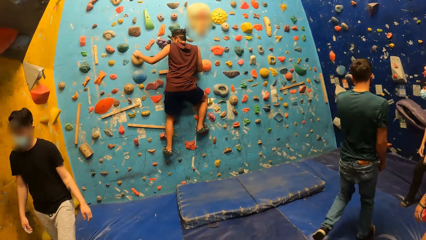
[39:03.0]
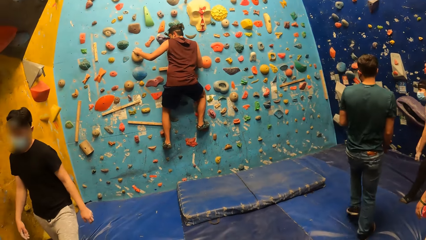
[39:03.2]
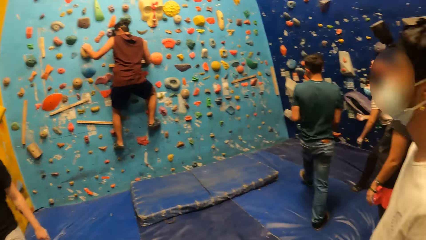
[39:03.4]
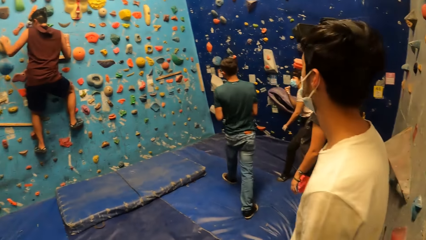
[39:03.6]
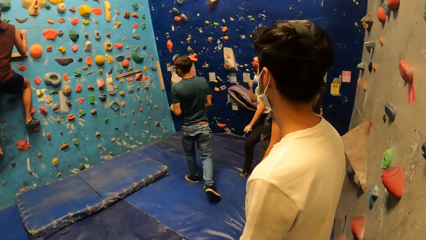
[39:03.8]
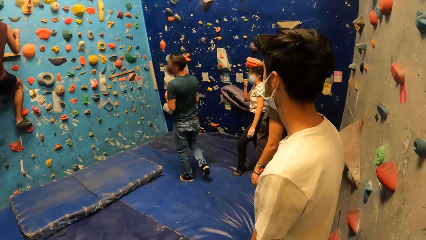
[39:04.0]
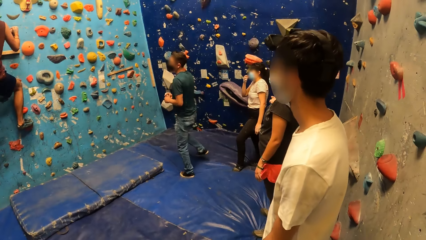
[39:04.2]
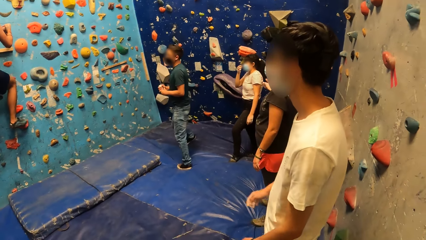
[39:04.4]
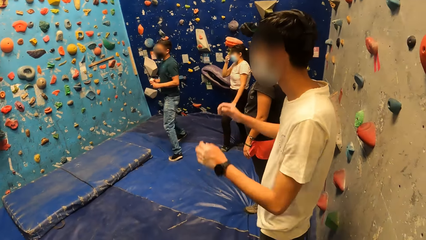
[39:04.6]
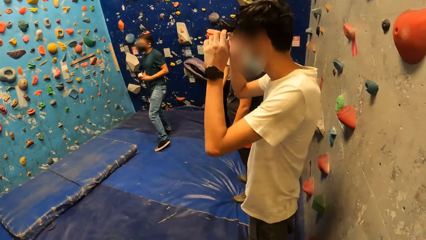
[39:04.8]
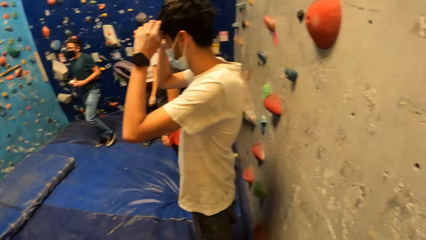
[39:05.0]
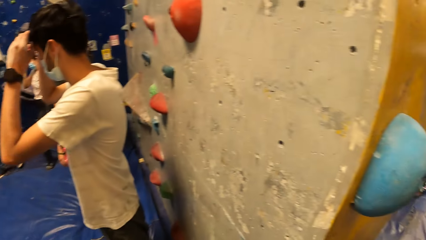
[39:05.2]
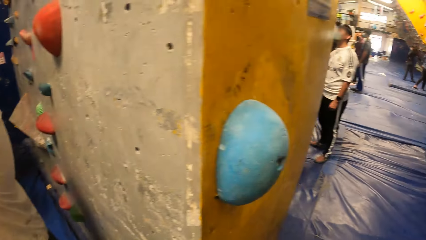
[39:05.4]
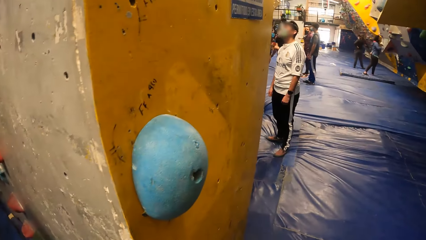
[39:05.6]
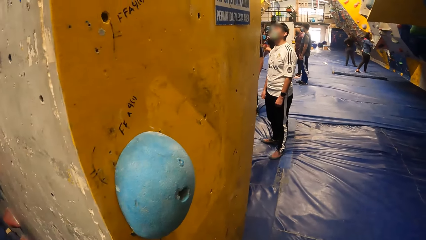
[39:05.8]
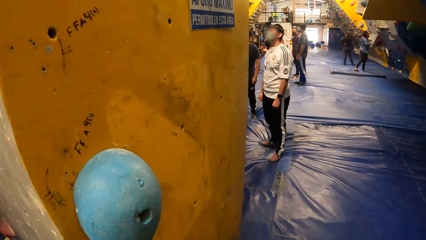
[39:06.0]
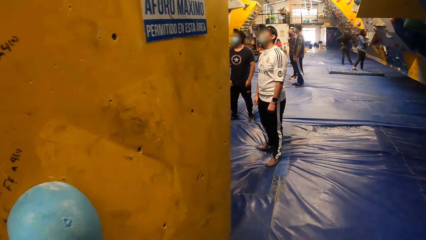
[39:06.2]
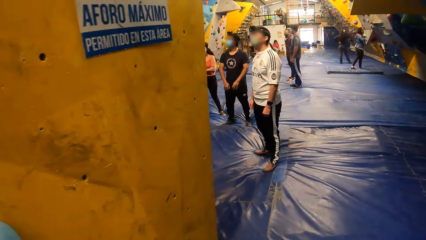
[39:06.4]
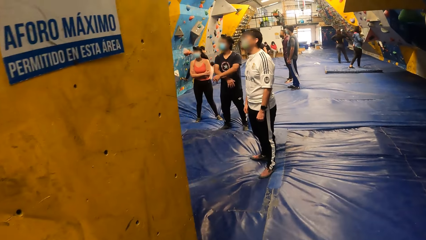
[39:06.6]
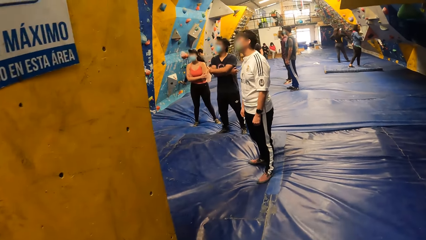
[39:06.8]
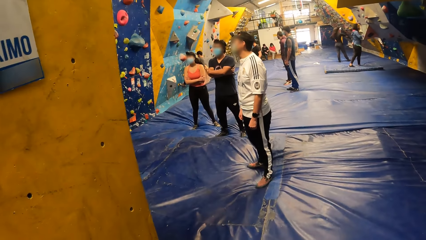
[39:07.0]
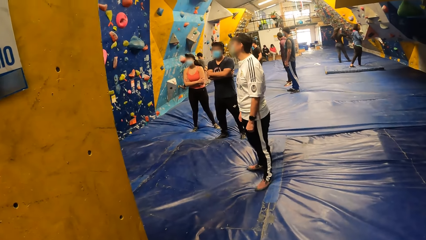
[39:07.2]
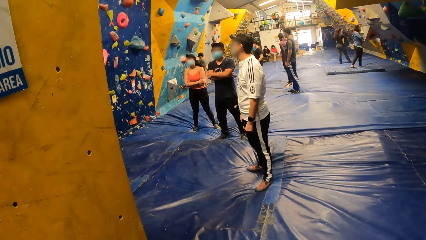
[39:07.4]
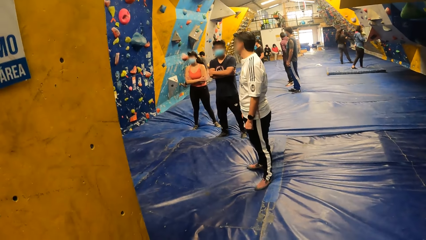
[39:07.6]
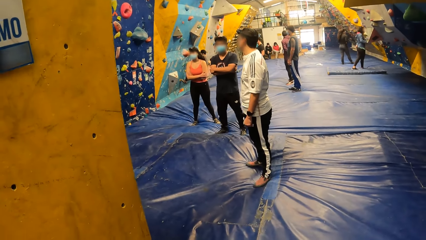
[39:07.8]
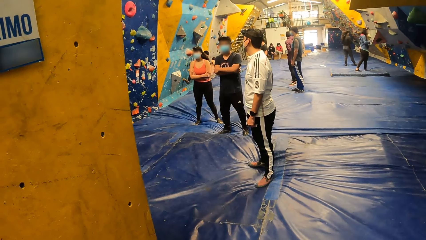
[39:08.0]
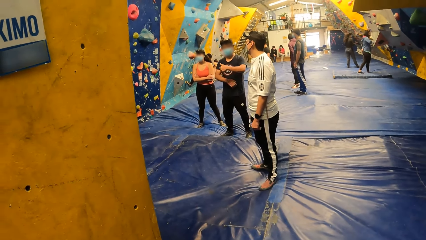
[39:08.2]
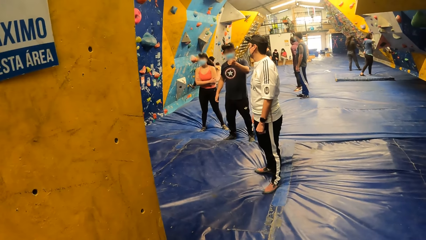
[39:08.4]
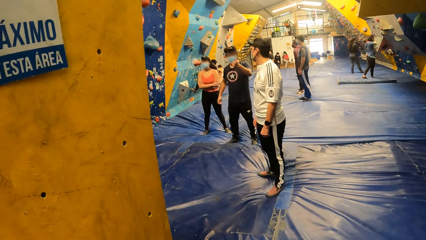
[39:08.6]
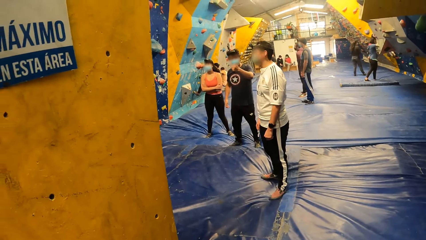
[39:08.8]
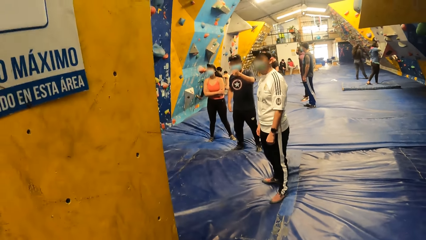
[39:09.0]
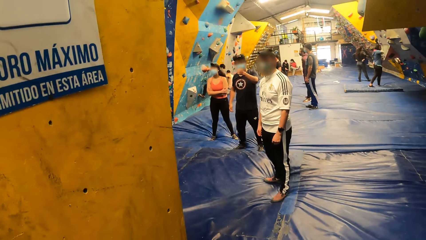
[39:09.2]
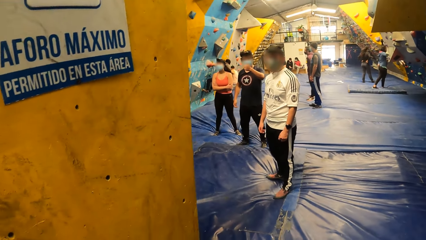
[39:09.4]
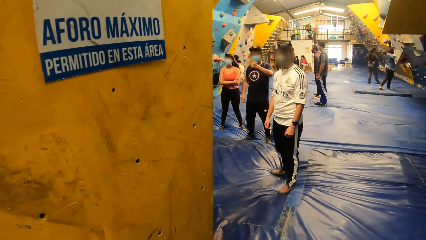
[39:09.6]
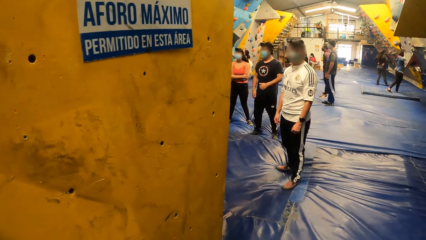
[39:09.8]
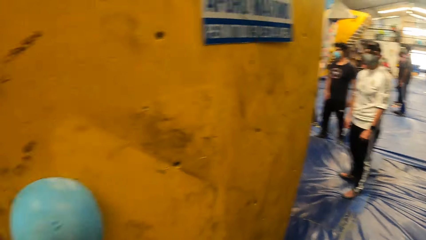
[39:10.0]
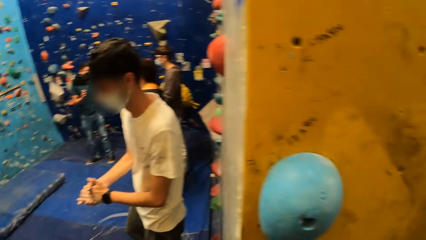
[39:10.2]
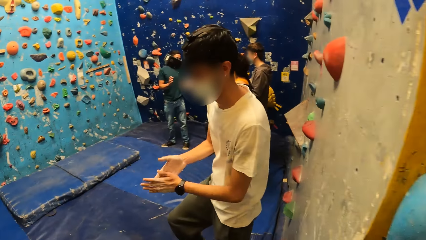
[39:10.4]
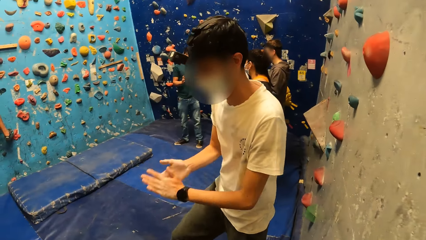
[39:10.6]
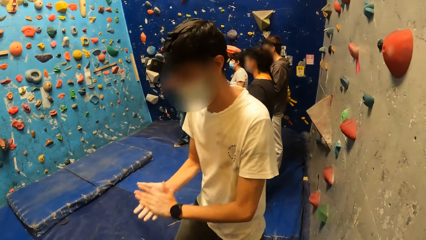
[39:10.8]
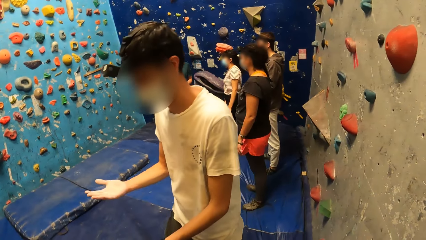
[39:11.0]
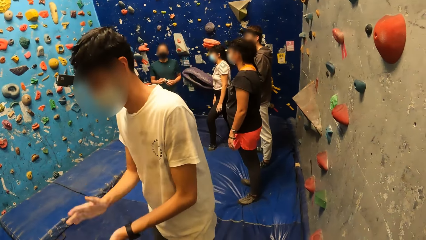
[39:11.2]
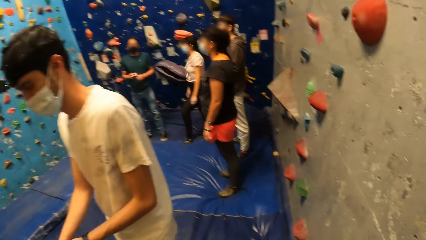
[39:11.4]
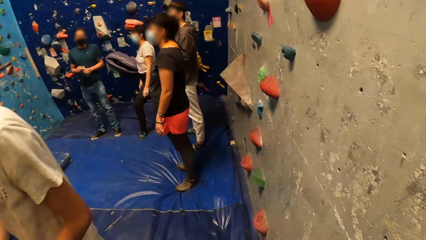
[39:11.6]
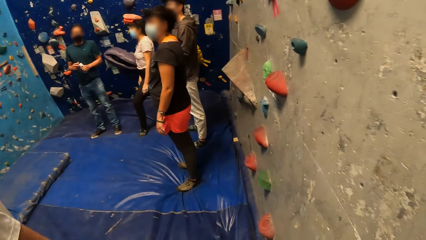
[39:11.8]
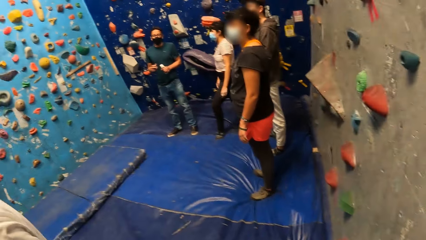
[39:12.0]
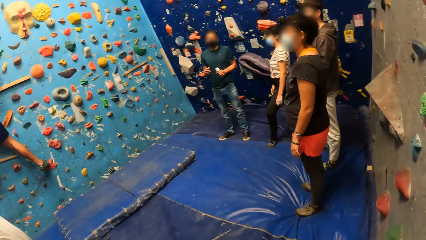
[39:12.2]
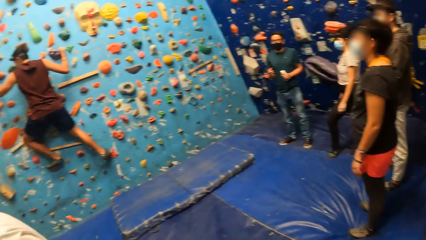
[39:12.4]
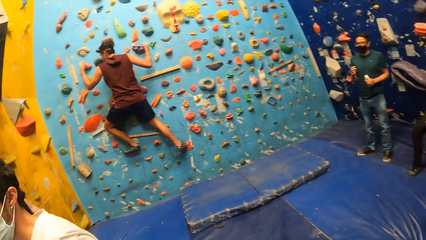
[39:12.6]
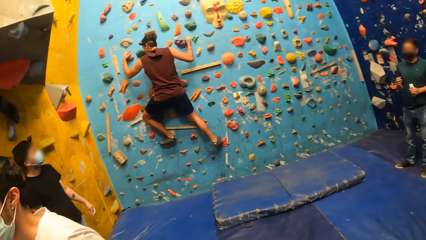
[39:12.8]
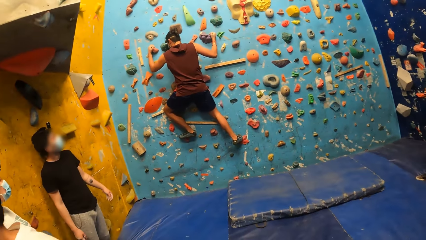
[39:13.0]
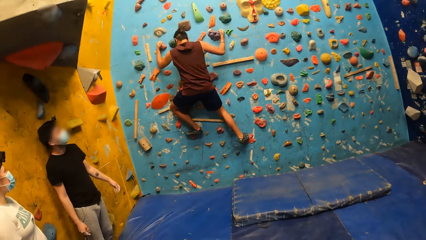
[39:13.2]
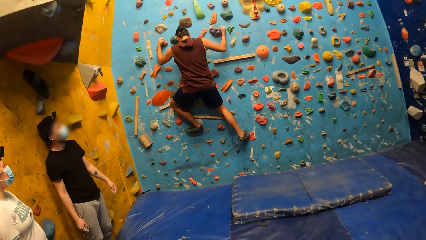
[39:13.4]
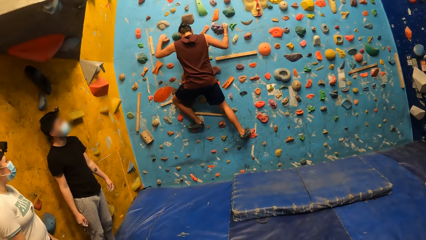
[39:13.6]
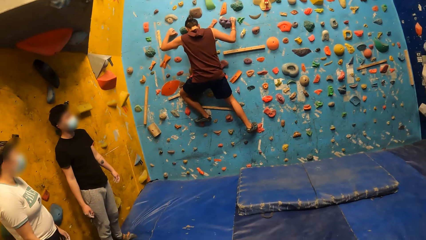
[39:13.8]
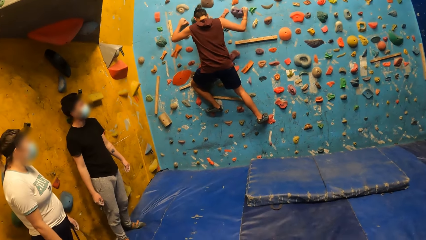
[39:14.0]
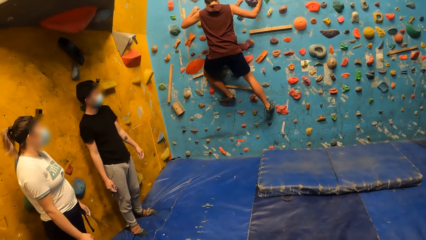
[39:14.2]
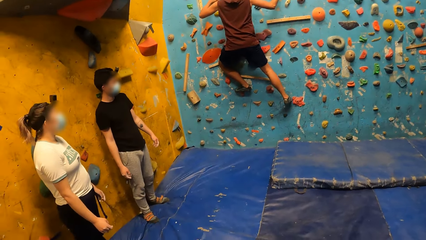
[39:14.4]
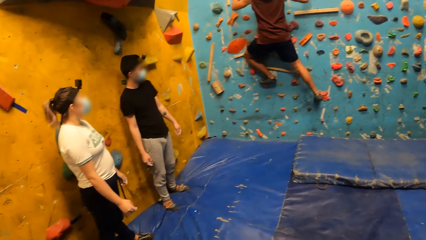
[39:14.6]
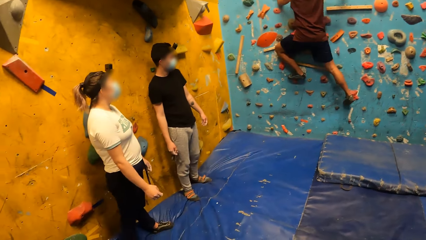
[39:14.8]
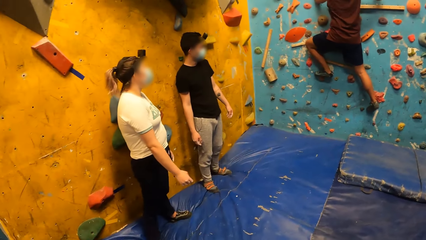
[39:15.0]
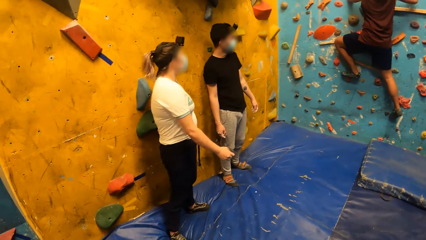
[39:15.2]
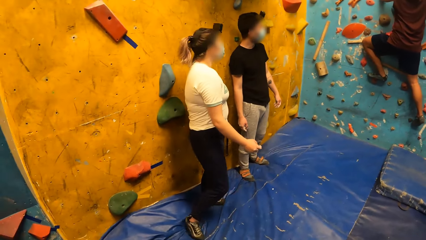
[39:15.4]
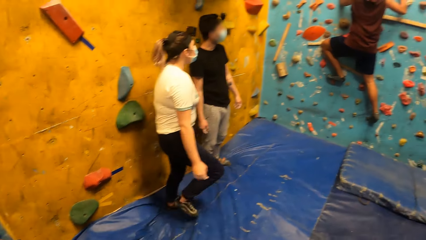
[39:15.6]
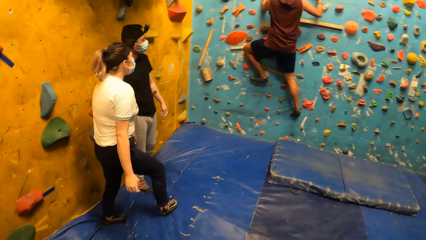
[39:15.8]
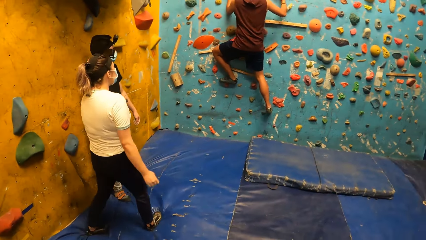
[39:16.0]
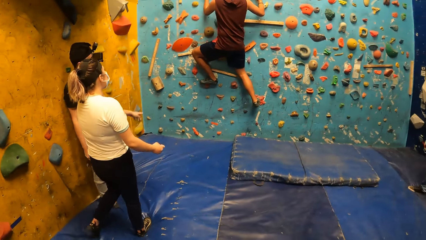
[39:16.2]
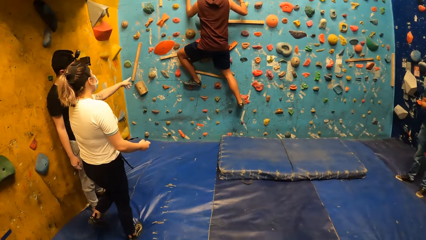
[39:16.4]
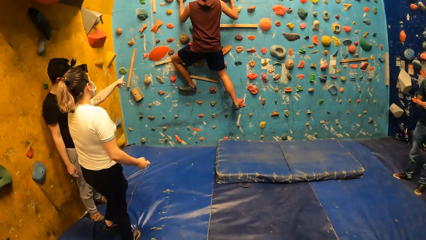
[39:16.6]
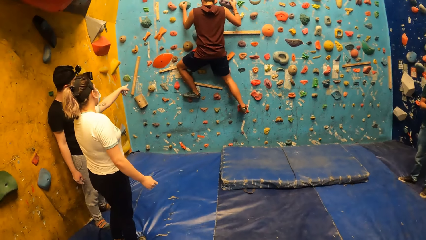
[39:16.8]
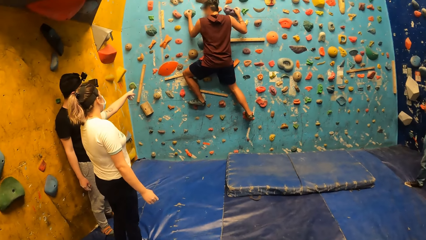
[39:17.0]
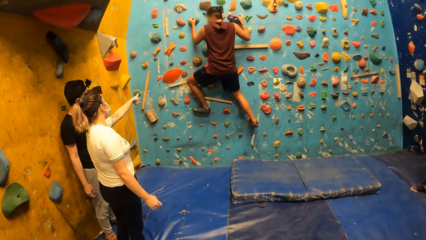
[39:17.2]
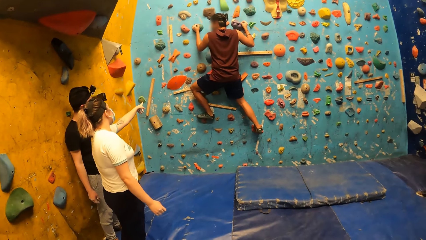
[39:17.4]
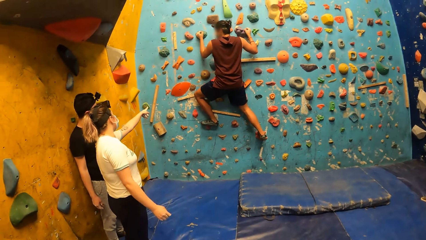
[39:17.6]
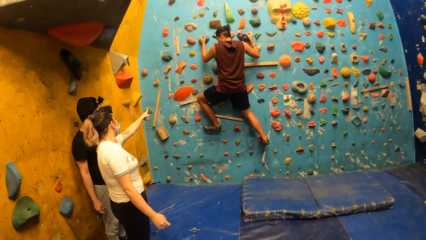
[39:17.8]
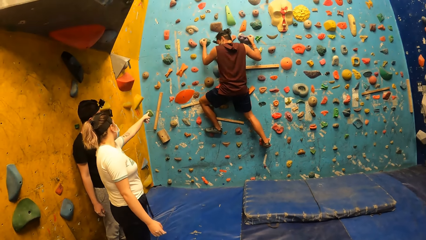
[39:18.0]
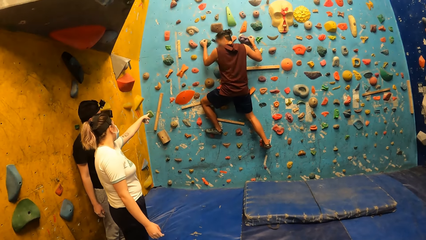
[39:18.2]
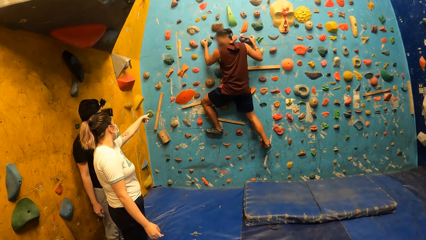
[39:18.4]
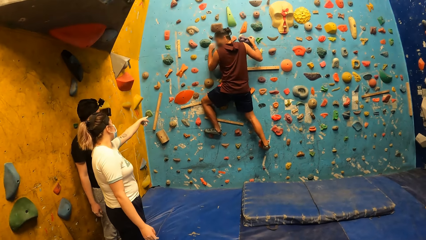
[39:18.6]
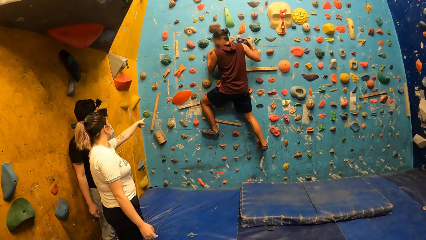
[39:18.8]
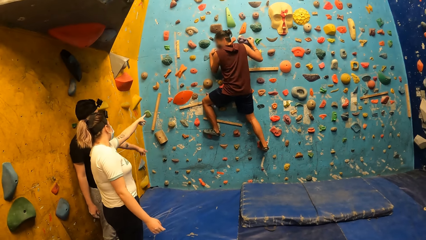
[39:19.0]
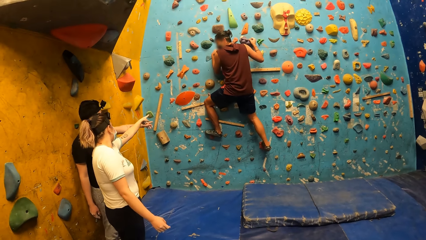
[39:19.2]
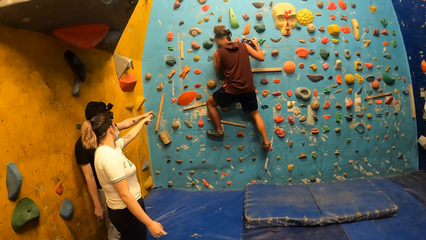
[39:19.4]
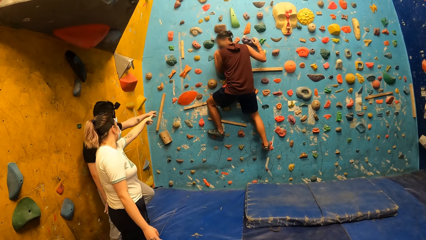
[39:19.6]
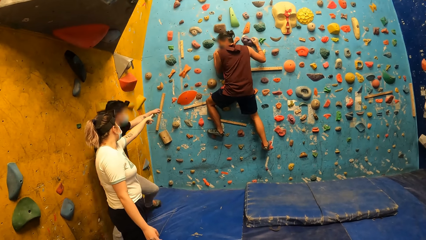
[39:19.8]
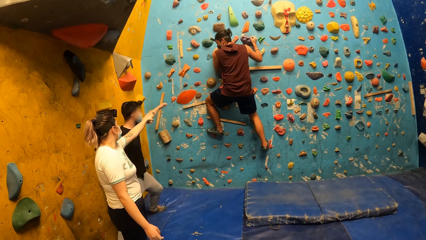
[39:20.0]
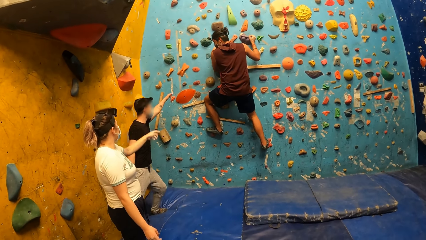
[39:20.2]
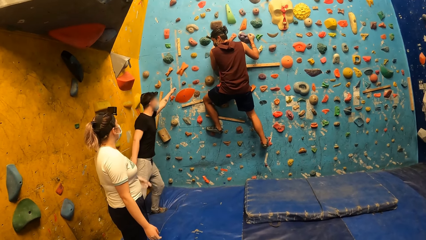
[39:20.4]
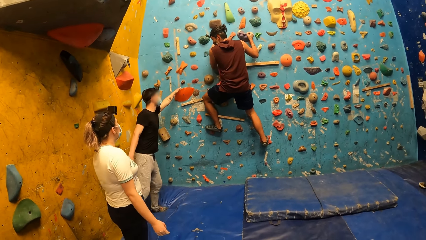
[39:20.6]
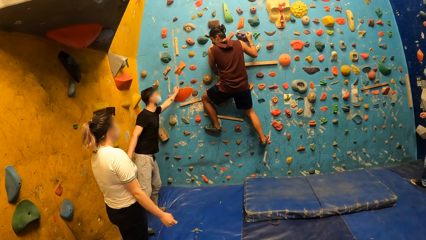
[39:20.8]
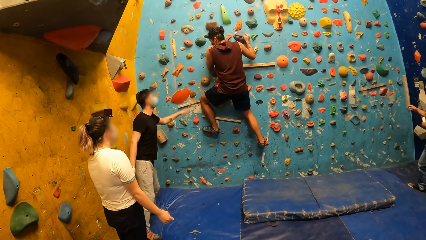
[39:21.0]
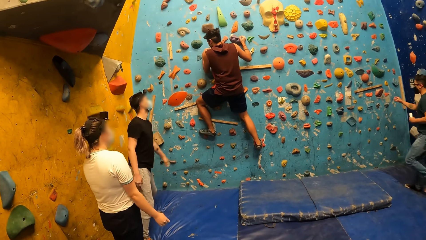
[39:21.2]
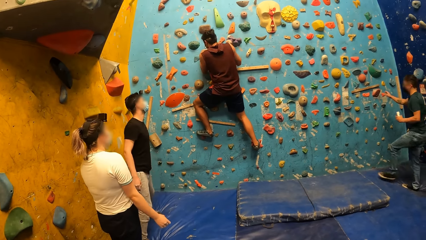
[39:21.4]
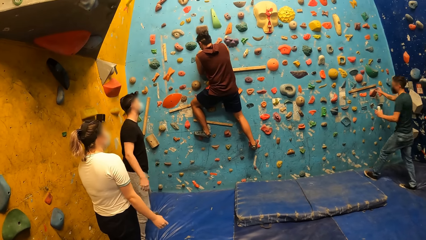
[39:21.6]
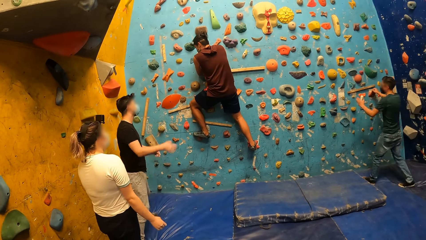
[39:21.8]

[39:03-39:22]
The man touches his head with both hands. He rubs both his hands together. The woman converses with another man on the bouldering wall. A third man converses with the second man on the bouldering wall.
